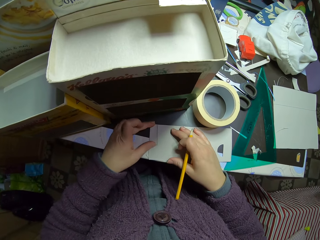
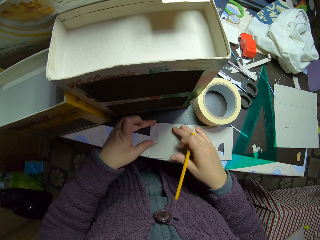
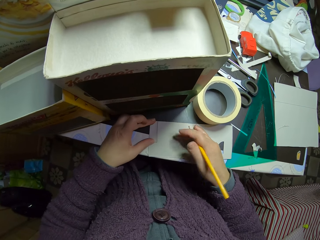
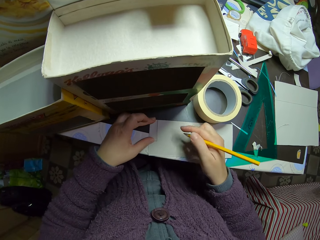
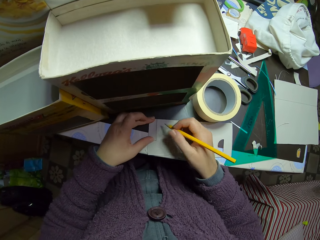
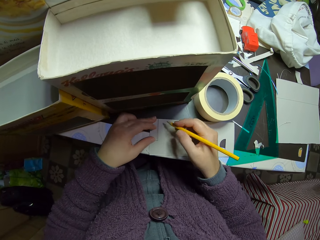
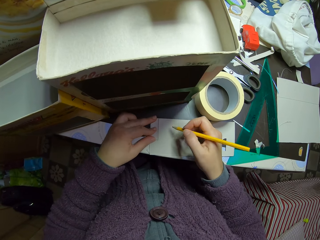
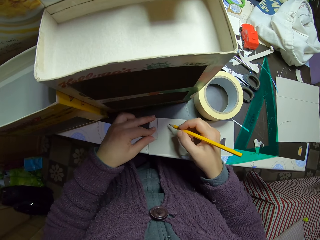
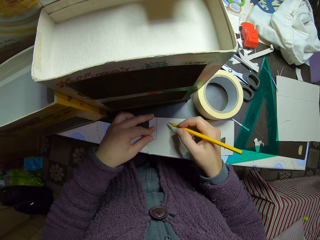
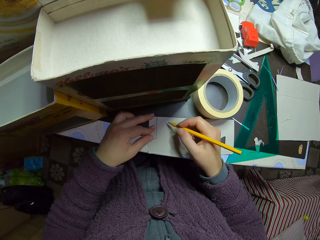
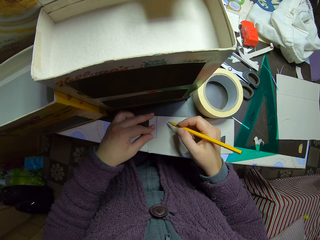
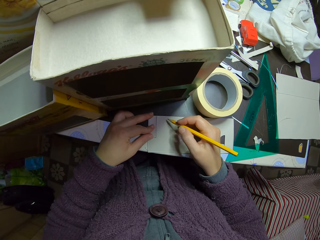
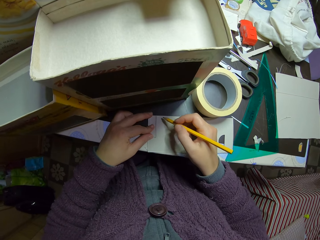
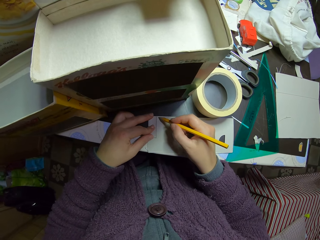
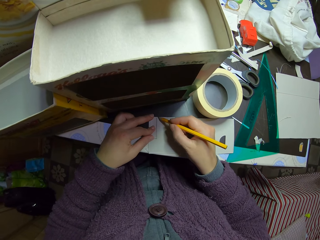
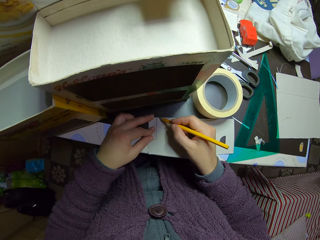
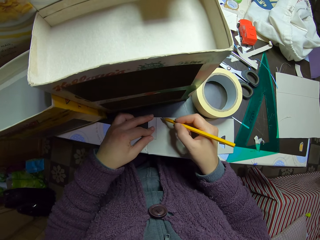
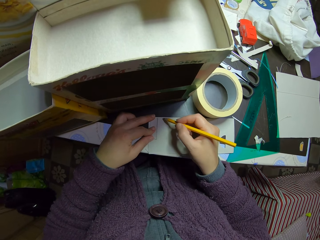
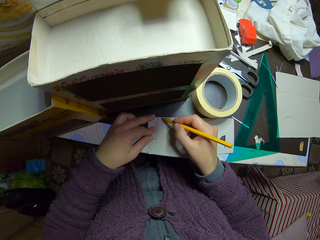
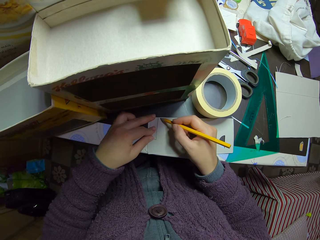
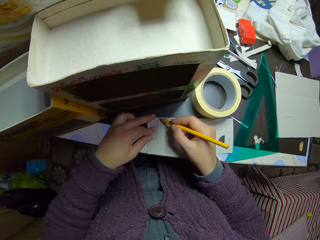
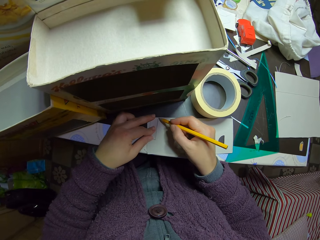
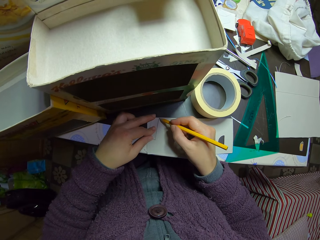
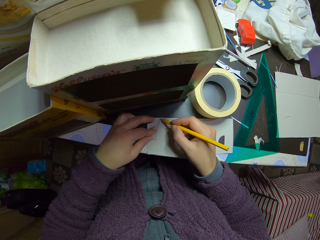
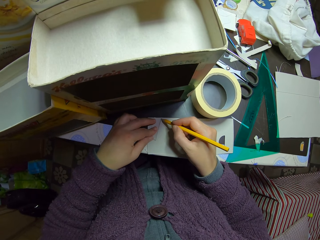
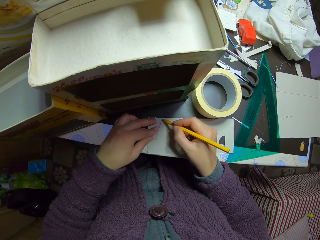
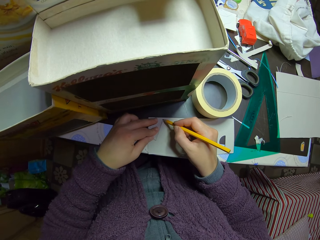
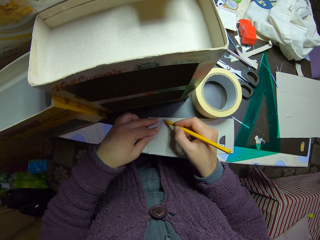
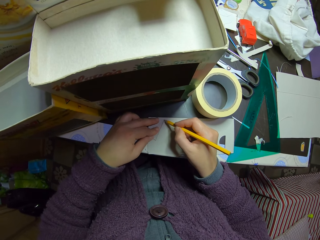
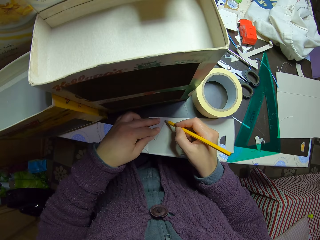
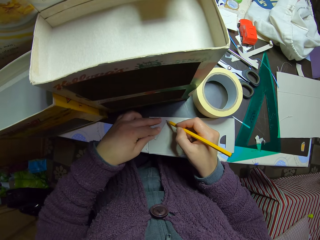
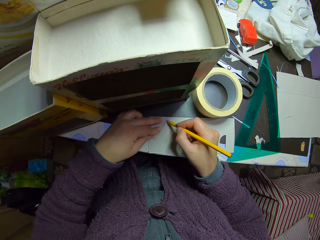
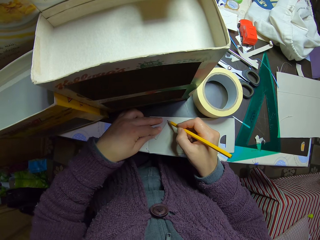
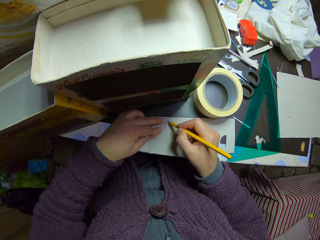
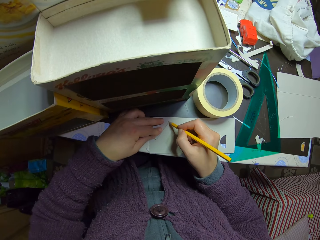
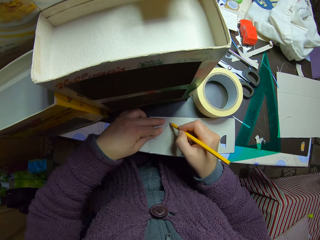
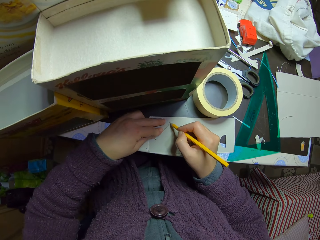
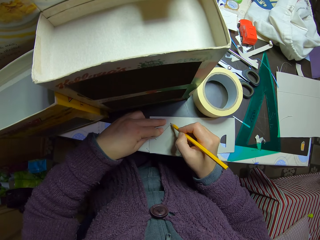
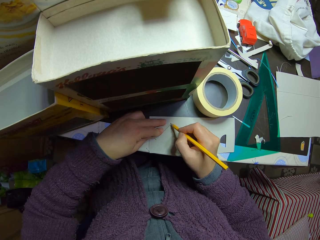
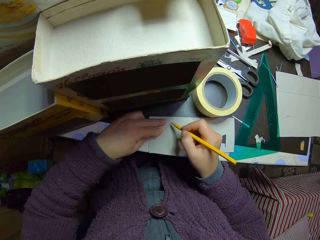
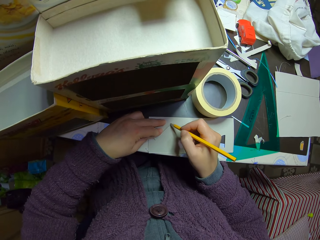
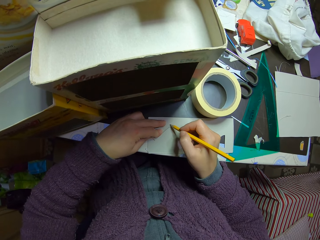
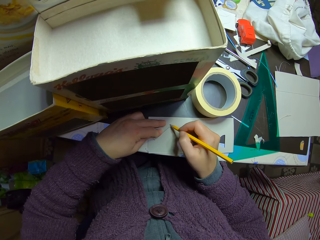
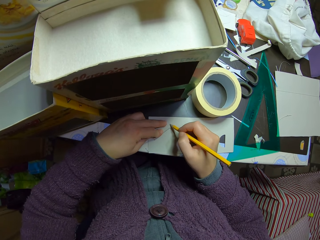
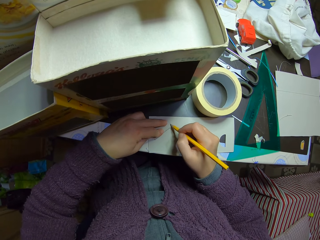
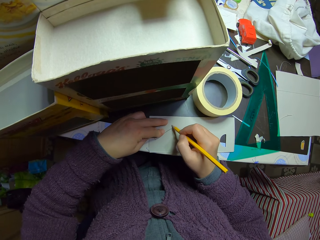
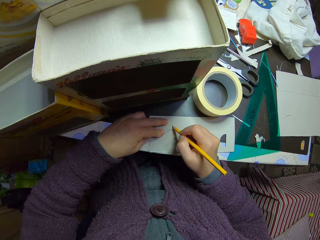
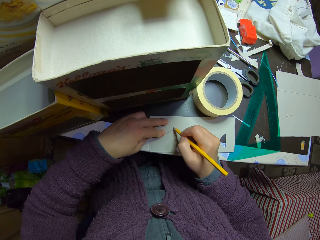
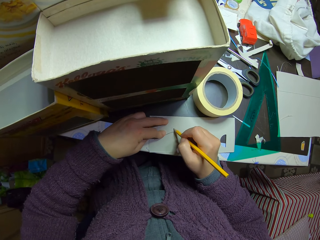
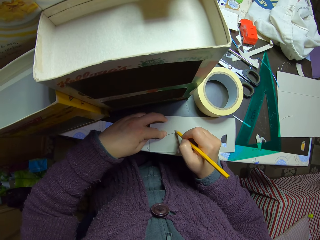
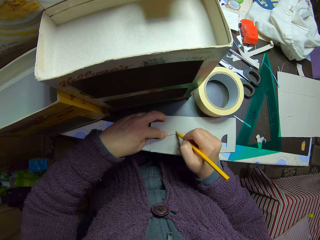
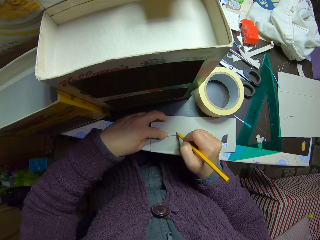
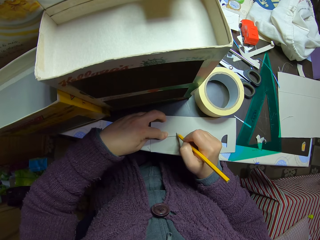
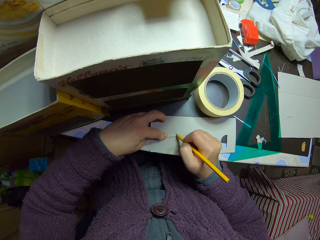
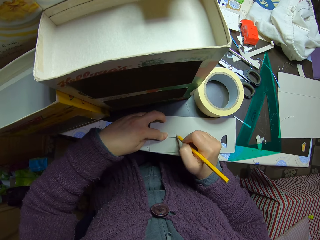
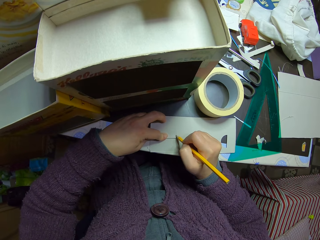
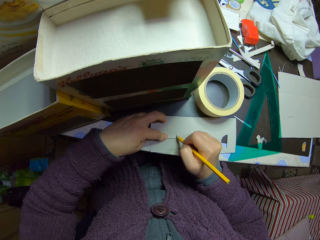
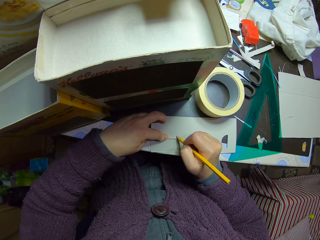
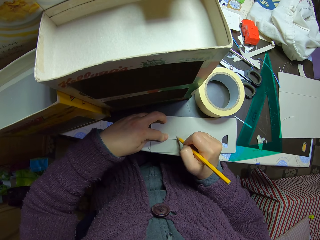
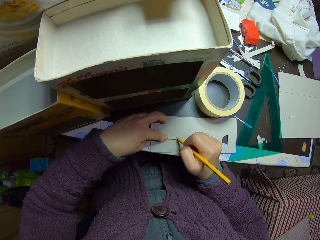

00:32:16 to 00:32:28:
The camera wearer looks at the paper. They draw a pattern on the piece of carton with the pencil.

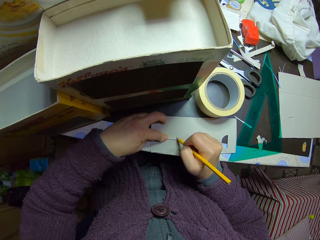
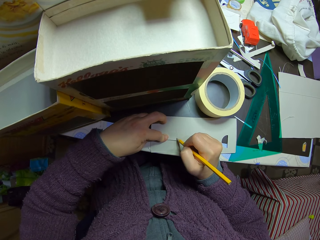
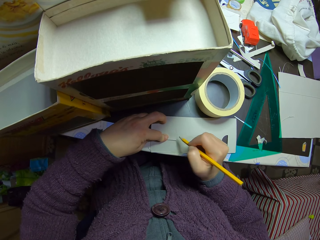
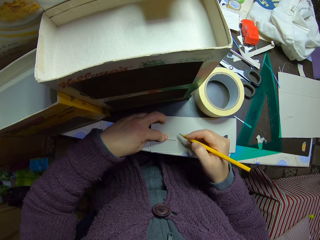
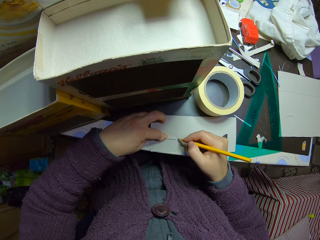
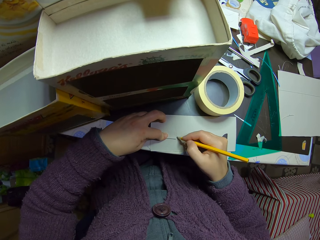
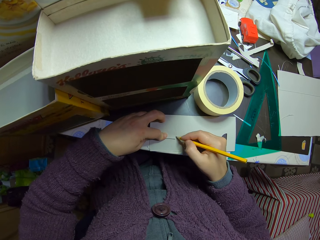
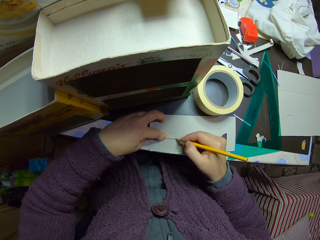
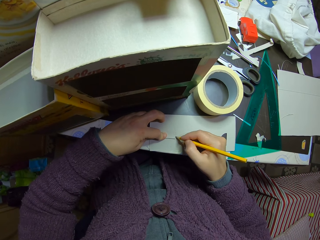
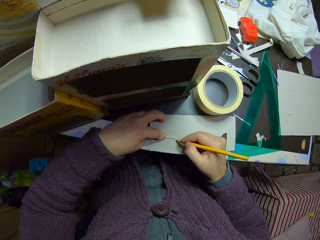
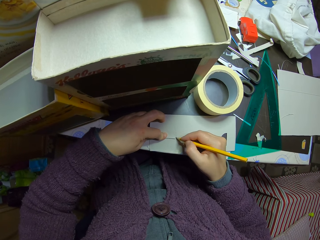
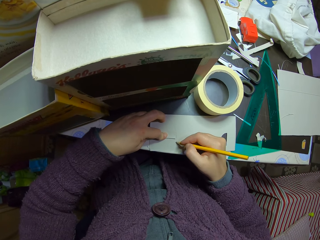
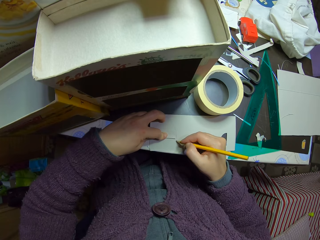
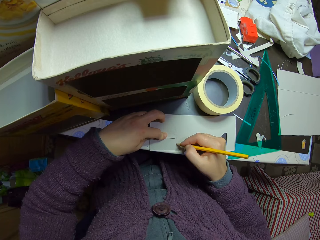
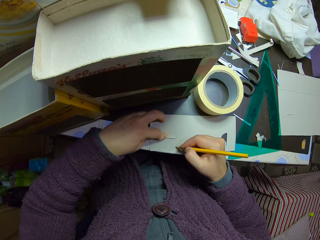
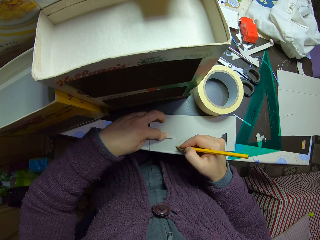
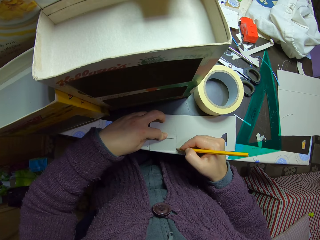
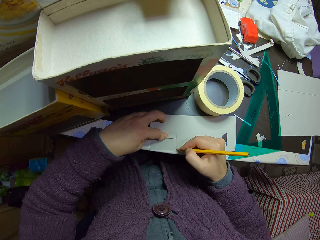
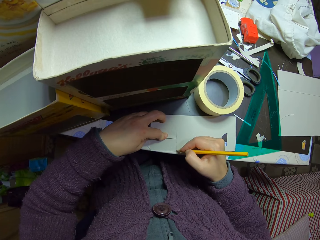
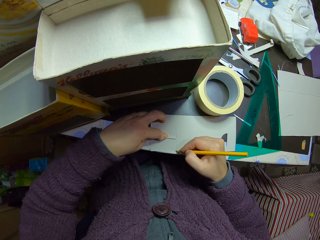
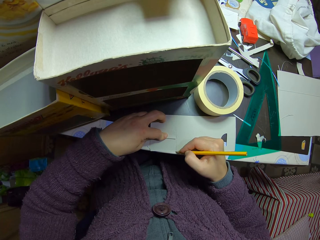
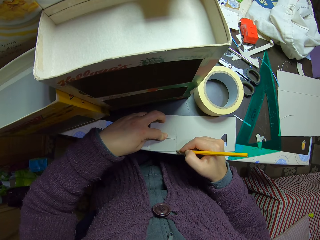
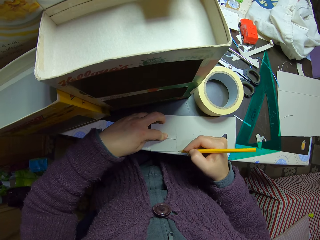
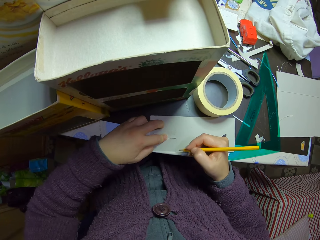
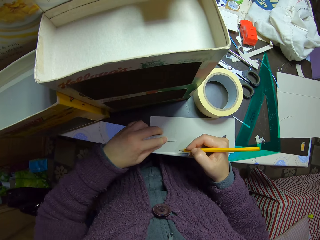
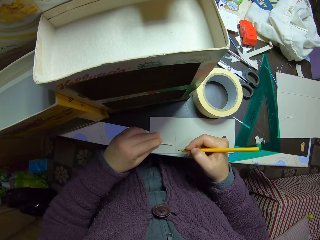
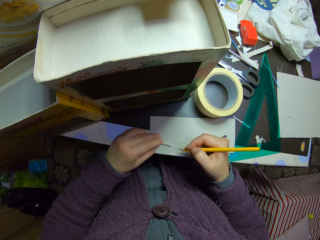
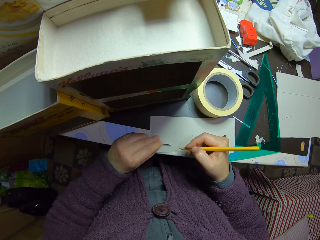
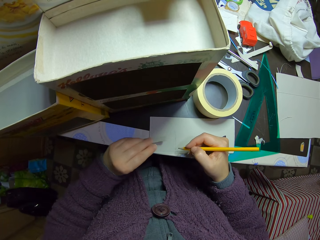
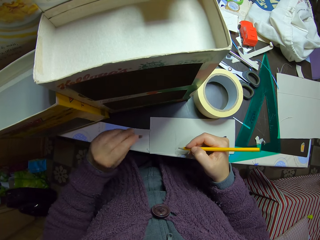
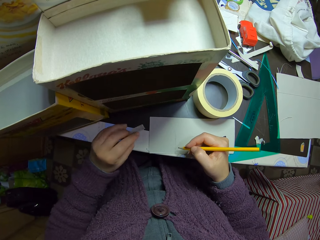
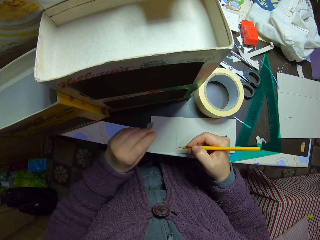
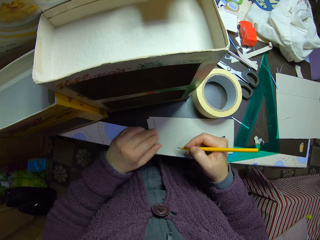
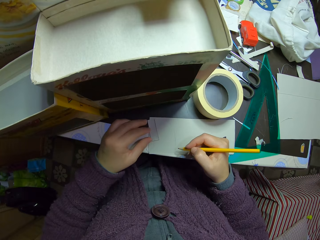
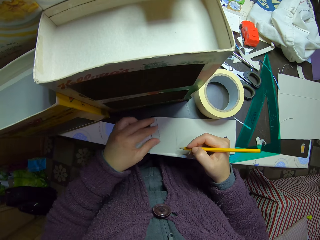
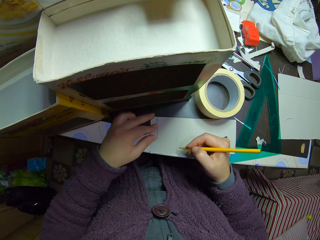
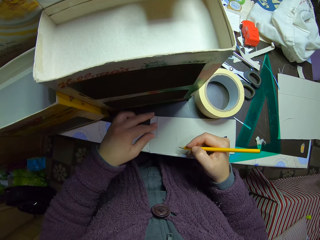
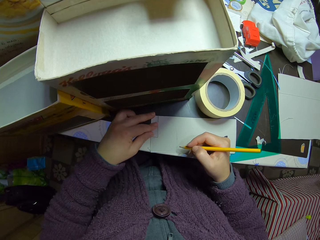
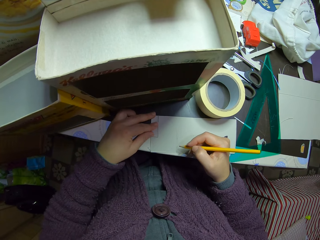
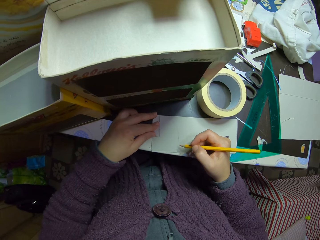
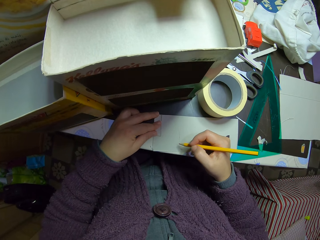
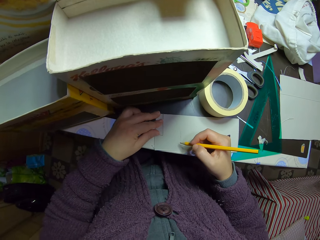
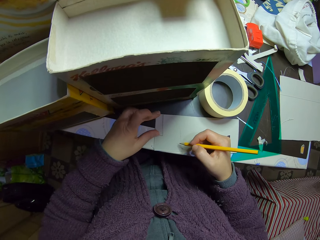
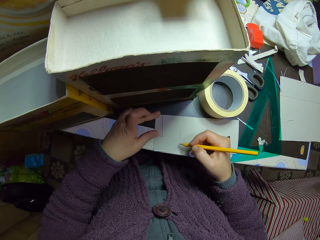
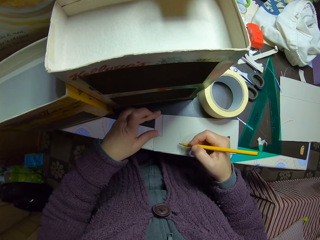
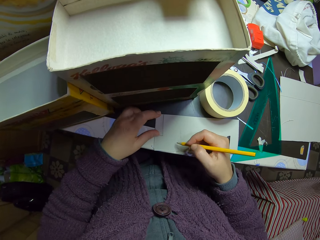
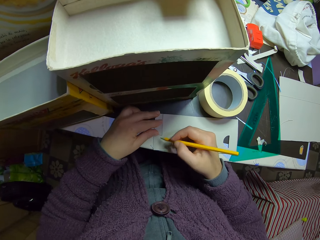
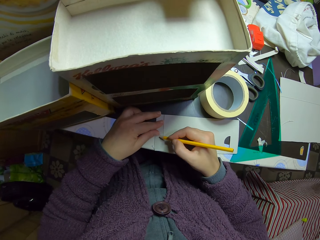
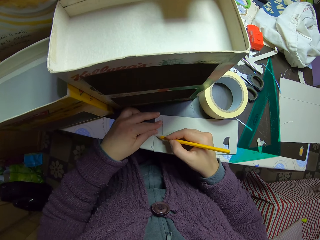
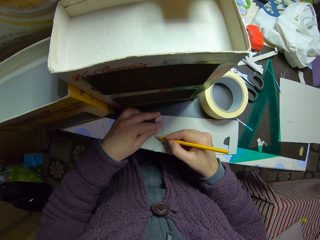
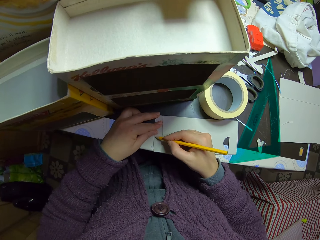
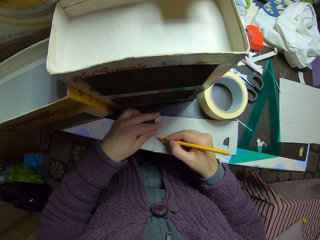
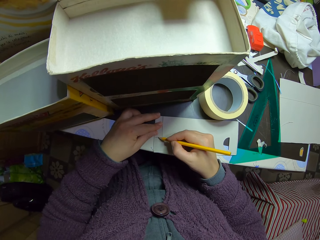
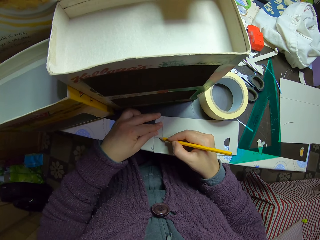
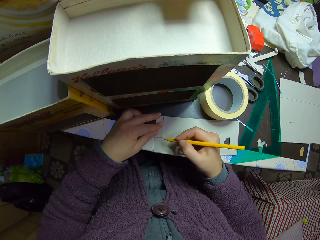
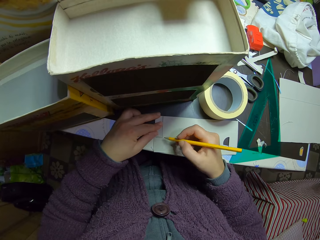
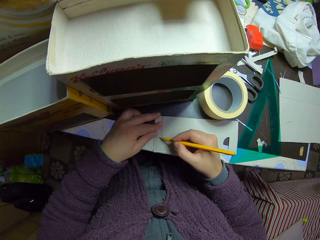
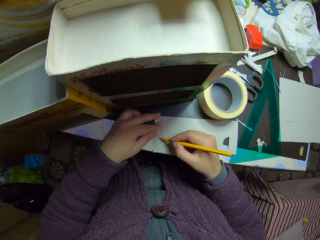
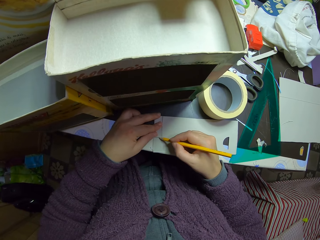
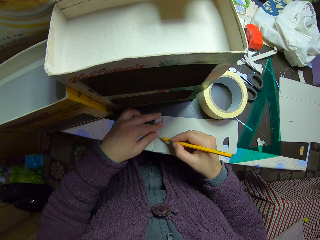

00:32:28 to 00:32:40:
The camera wearer picks up the model piece. They put the model piece on the paper. They look at the paper. They draw on the paper.
